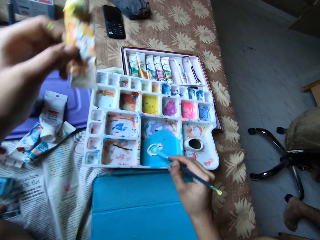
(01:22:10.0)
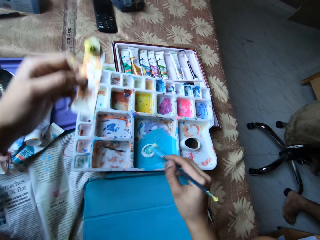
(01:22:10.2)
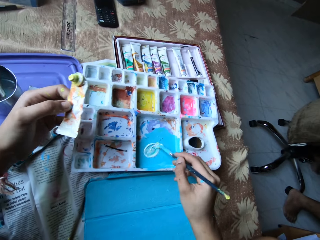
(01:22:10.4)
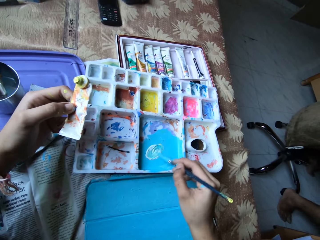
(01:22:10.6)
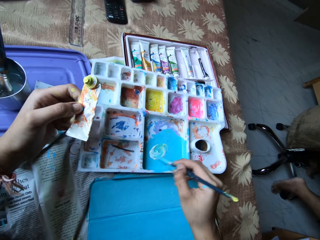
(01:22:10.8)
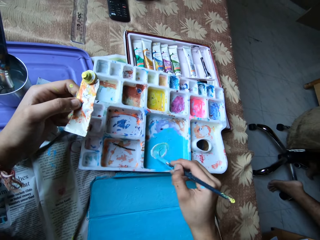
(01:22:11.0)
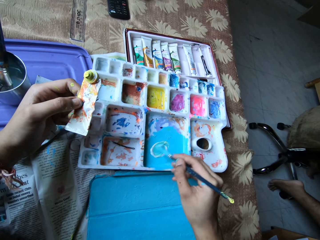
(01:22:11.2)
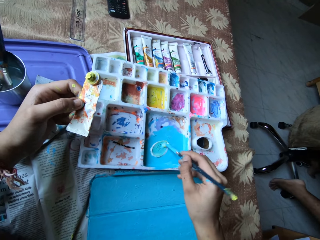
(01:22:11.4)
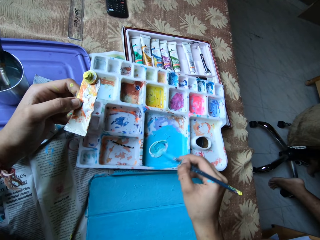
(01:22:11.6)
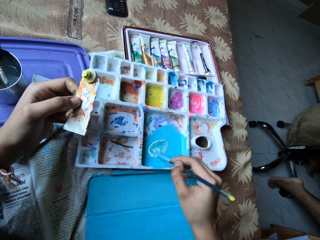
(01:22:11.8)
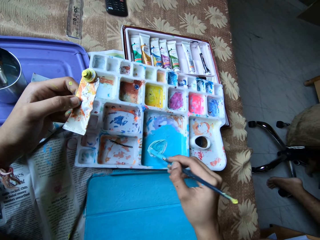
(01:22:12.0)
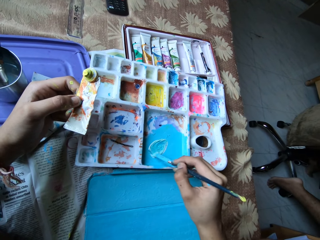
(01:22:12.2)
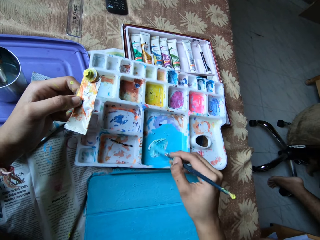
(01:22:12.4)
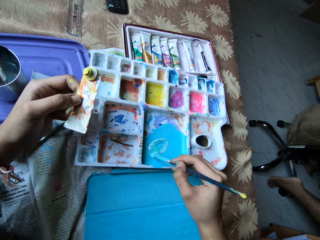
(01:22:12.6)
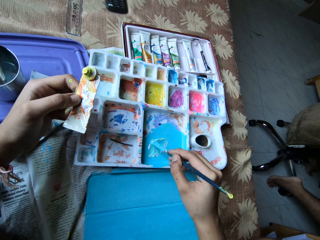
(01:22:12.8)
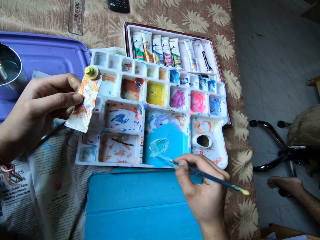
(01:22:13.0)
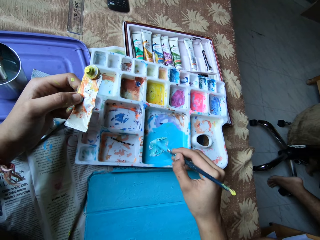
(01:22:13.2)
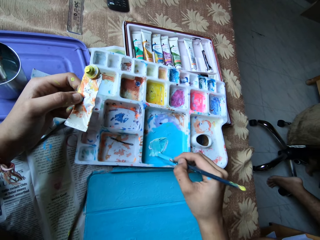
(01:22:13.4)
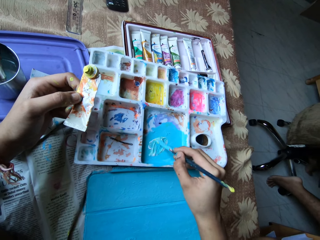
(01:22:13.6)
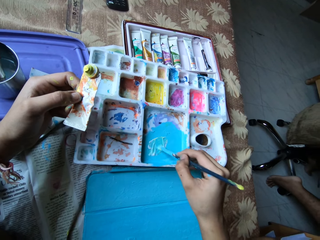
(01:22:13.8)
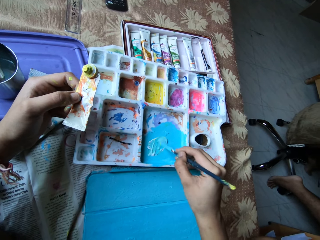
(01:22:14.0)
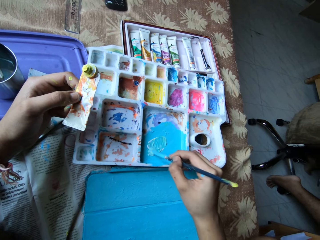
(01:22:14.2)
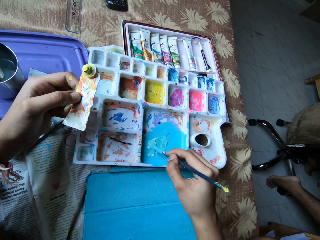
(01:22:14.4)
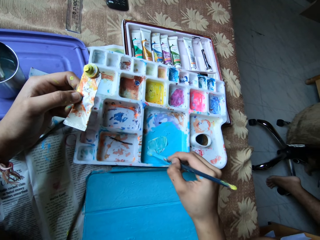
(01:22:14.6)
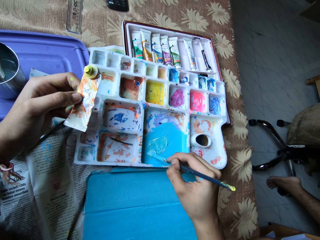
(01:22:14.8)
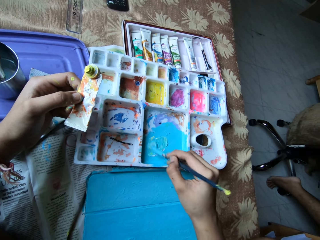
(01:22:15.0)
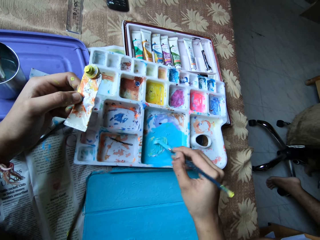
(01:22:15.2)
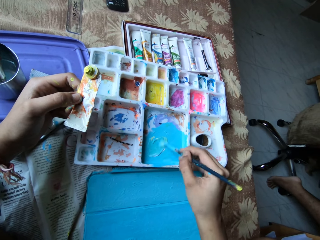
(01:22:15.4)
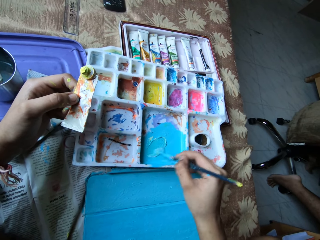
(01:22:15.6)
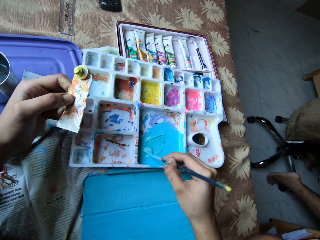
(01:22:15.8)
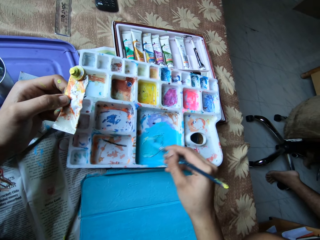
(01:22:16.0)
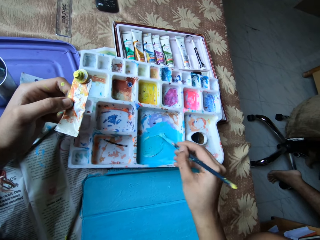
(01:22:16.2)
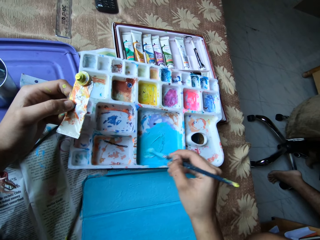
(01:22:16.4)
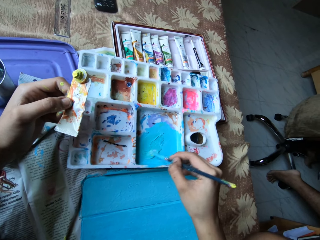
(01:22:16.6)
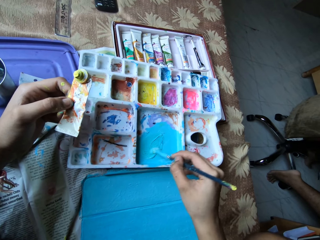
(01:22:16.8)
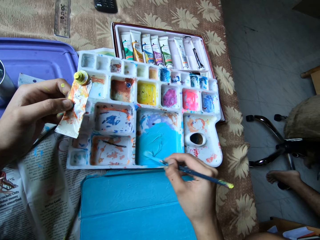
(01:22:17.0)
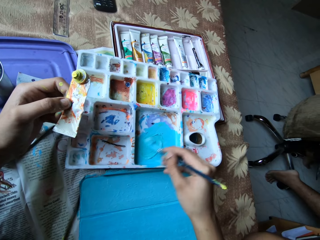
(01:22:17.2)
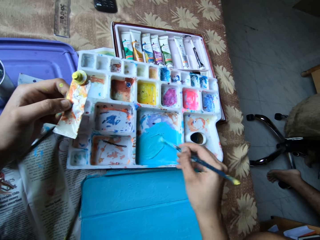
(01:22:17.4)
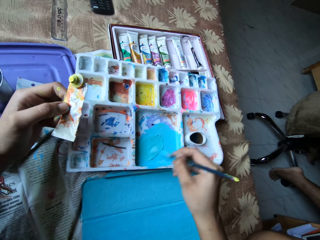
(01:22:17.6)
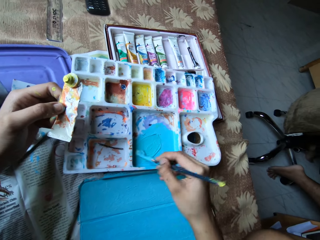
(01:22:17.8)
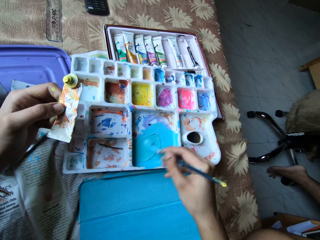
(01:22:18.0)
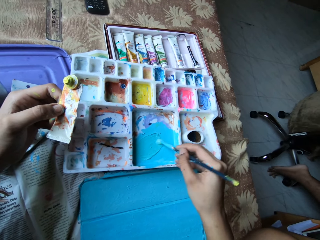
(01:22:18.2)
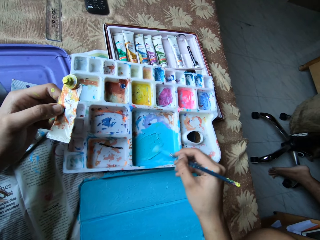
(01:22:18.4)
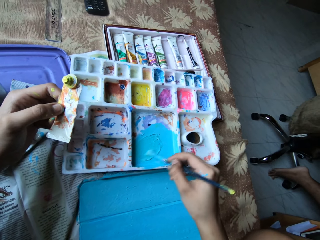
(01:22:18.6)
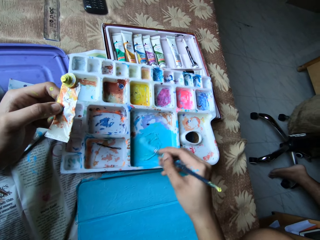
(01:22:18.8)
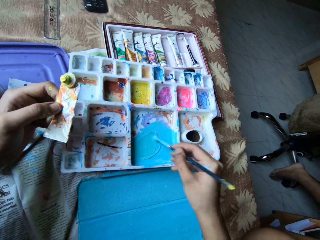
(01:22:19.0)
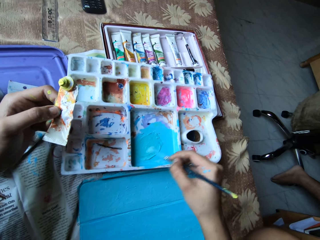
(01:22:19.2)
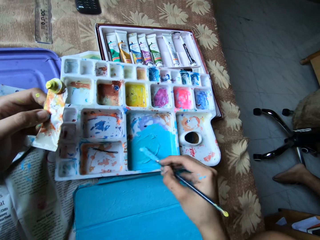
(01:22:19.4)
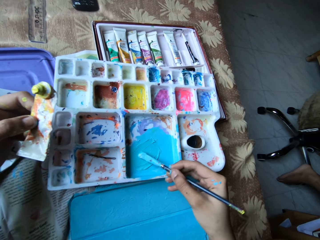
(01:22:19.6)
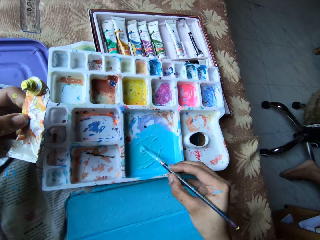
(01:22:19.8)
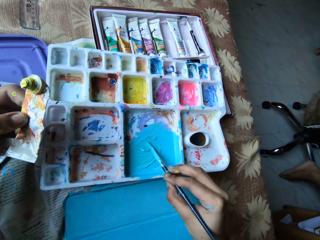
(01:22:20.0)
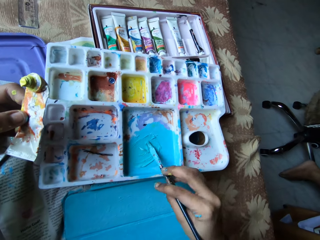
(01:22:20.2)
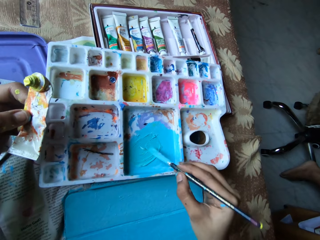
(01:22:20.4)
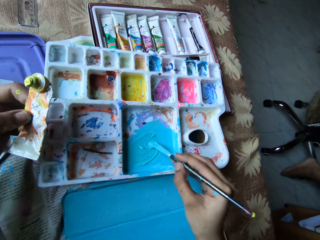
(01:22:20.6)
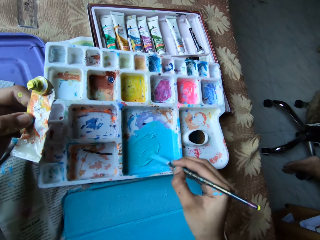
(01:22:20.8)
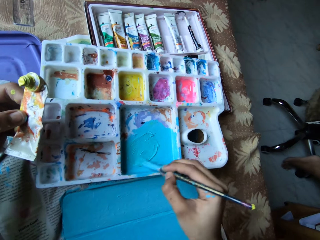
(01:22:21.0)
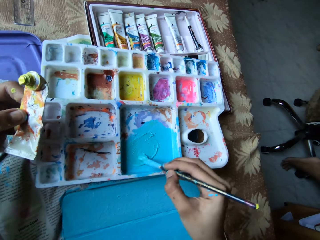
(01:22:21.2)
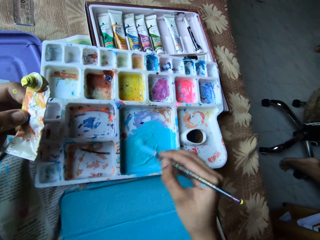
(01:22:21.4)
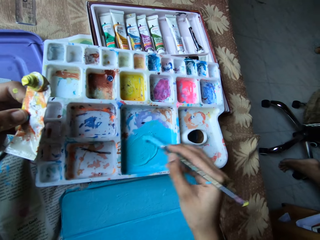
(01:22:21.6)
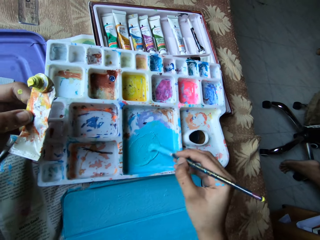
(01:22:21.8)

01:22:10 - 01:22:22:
The camera wearer mixes the paints.

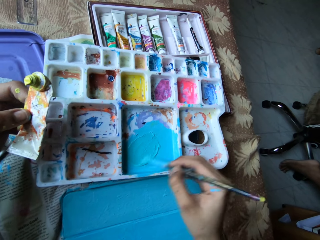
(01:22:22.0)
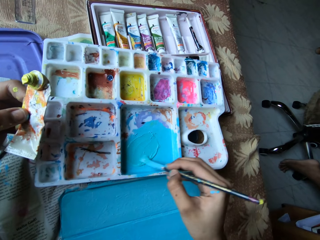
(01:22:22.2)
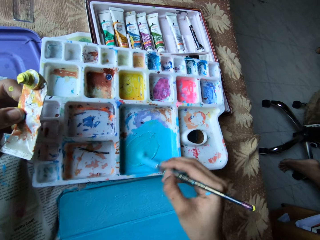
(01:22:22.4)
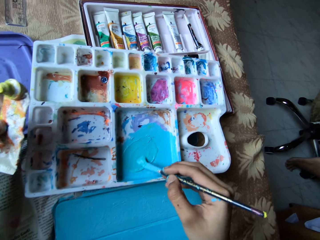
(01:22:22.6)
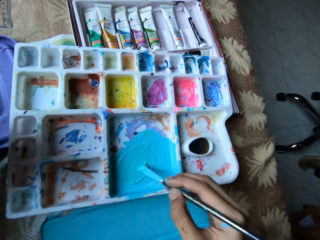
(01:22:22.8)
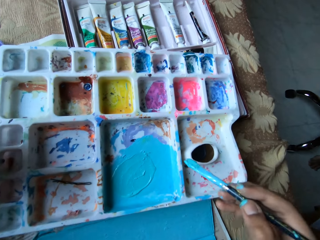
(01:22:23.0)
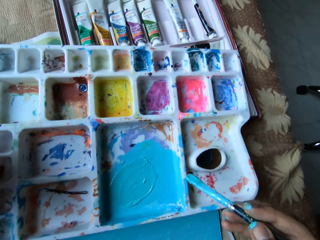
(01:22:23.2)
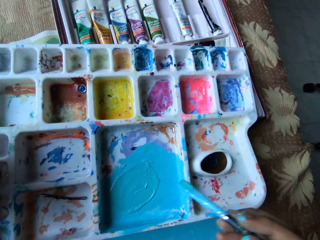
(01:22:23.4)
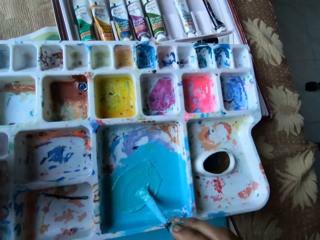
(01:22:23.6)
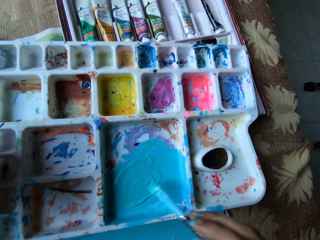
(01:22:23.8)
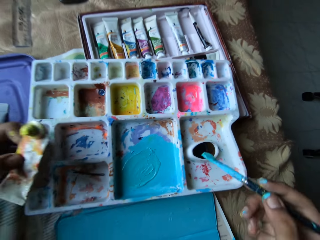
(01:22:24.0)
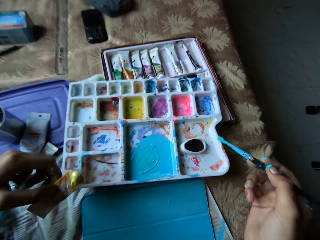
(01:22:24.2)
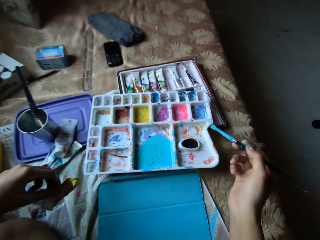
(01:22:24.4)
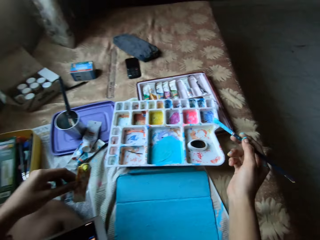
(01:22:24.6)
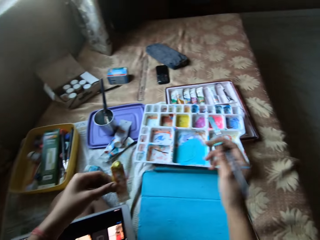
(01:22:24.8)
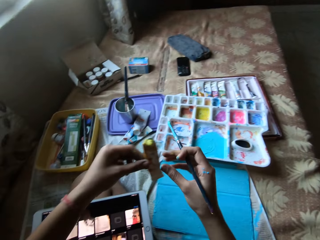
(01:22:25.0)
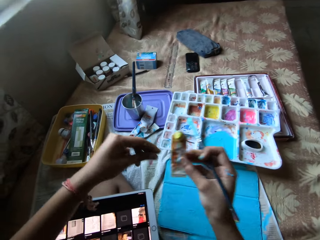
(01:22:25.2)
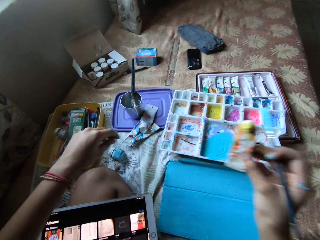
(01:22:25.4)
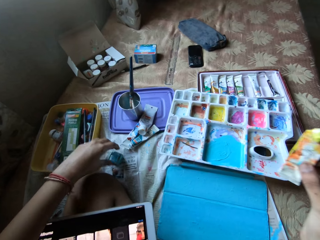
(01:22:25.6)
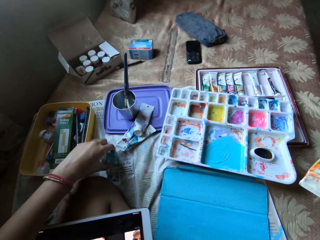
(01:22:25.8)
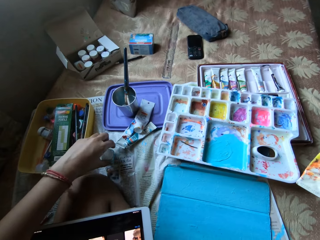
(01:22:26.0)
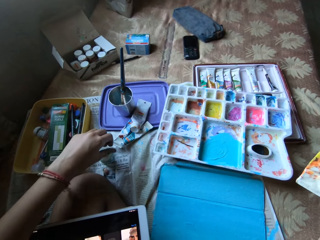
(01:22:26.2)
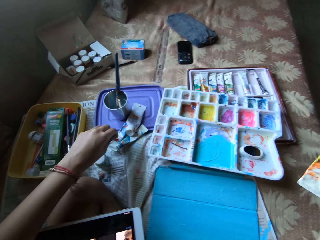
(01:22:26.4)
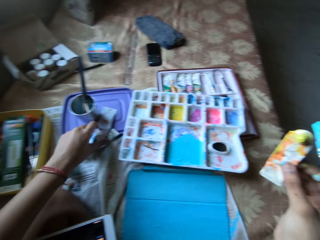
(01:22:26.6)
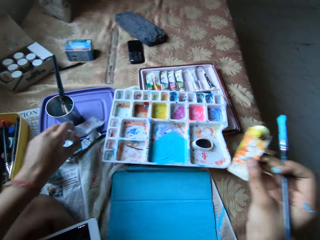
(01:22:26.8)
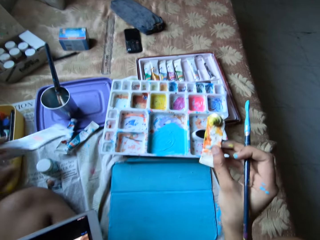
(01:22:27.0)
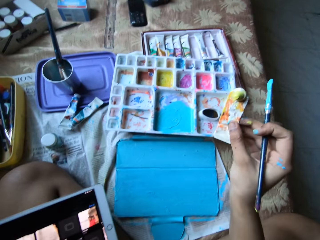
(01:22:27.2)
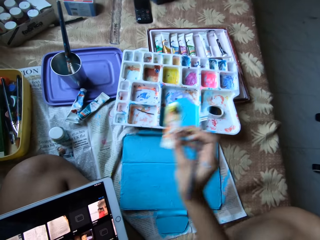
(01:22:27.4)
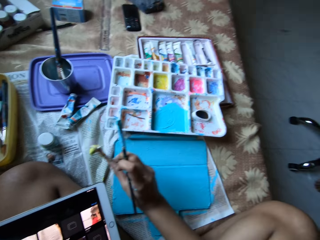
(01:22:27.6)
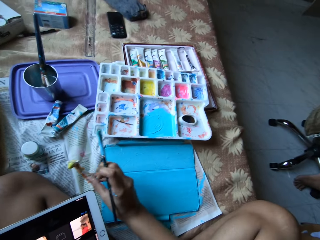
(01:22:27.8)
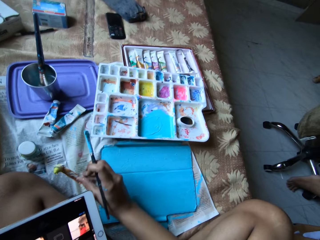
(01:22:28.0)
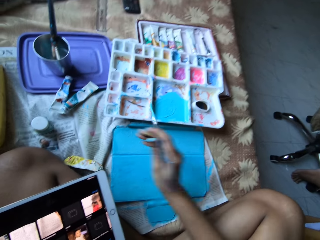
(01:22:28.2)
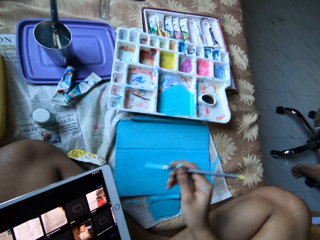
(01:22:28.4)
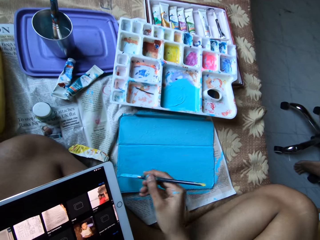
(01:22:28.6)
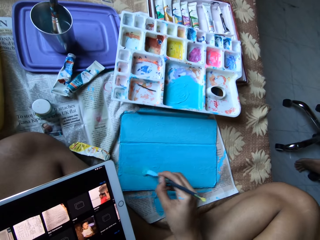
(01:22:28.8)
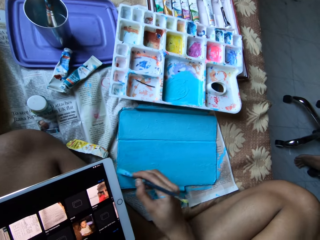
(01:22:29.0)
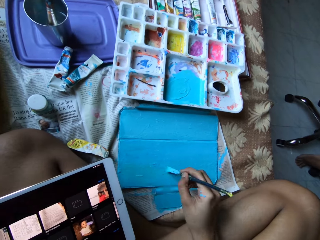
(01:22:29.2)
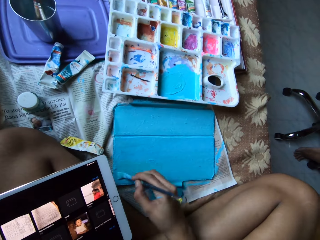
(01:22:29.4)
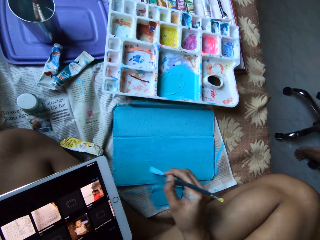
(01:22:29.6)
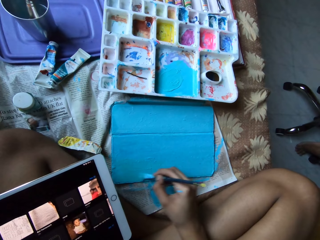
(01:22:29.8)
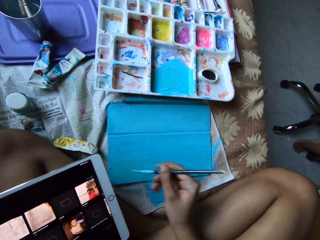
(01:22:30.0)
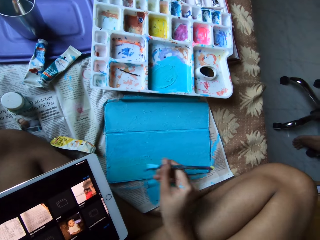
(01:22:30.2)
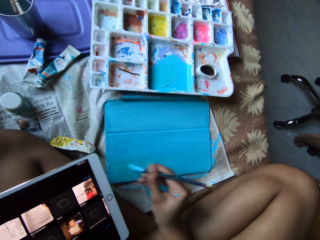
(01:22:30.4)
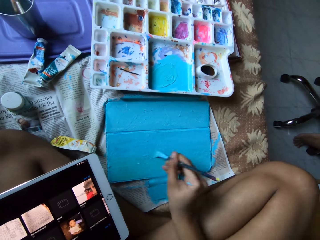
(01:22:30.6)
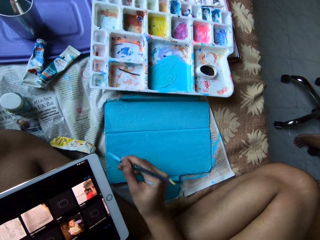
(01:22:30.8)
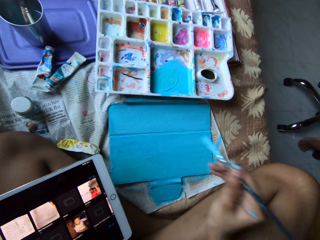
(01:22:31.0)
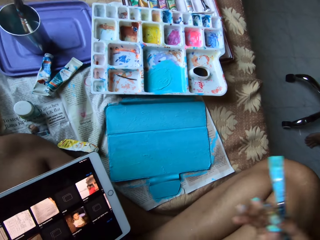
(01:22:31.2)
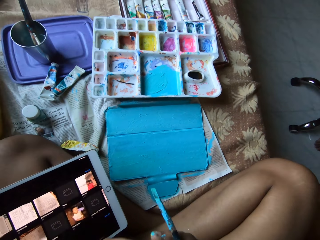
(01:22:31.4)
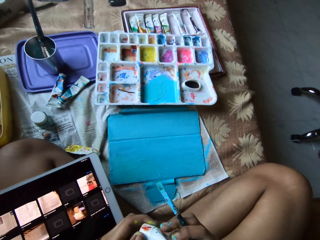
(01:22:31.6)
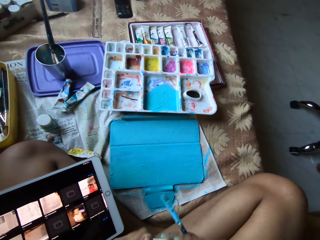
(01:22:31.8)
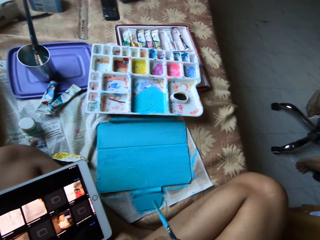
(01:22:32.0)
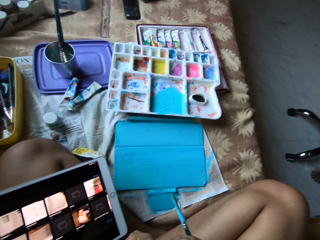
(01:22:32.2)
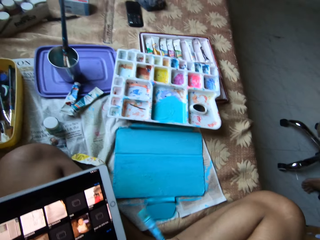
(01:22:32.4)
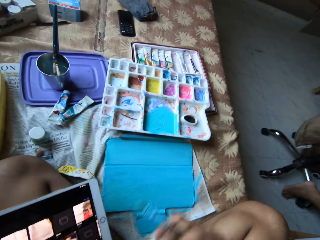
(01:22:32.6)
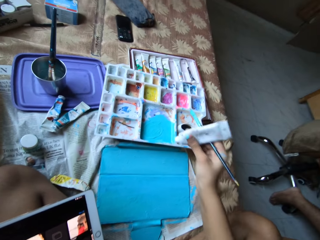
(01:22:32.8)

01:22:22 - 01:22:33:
The camera wearer passes the yellow paint tube from her left hand to her right hand. She holds the paint tube. She picks up a paint bottle from the bed with her left hand and places the paint bottle on the bed with her left hand. She picks up the white paint tube from the lid on the bed with her left hand. She places the white paint tube on the bed with her right hand. She paints the tablet case with the paintbrush in her right hand. She holds the white paint tube with both hands. She removes the lid from the white paint tube with her left hand.
